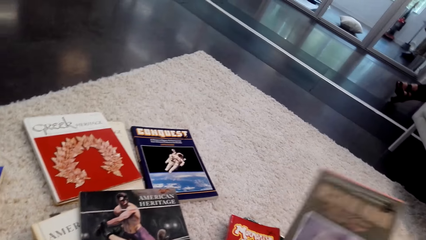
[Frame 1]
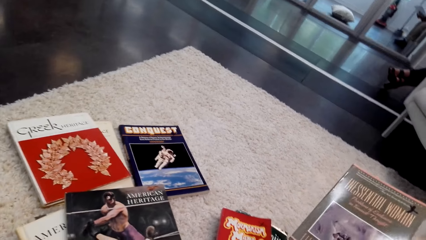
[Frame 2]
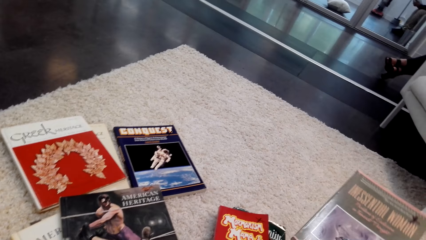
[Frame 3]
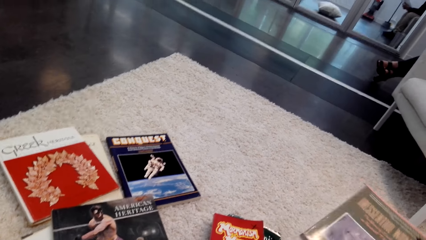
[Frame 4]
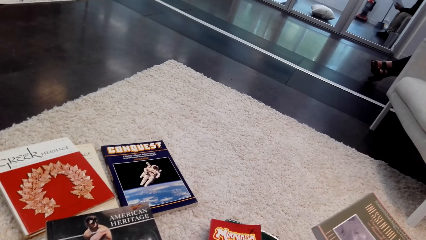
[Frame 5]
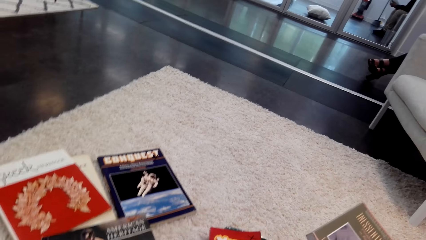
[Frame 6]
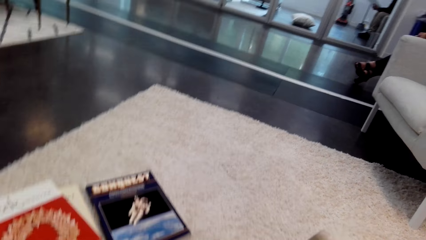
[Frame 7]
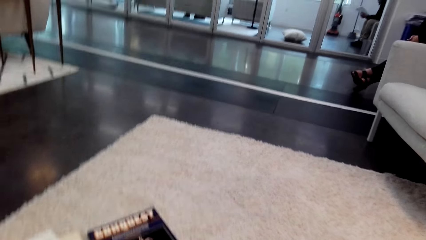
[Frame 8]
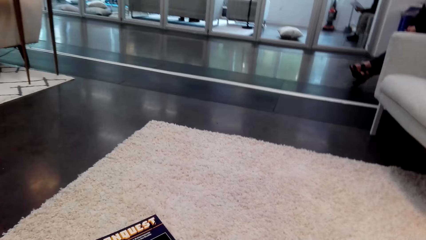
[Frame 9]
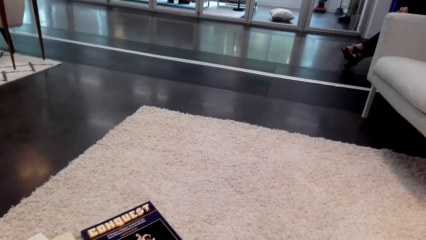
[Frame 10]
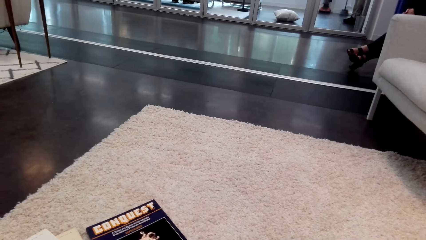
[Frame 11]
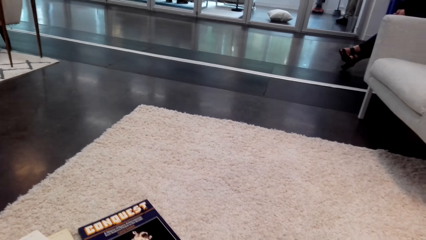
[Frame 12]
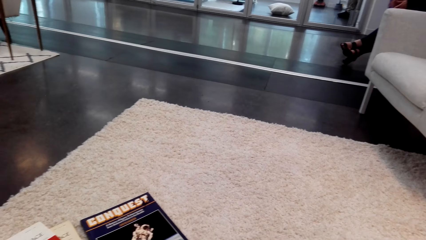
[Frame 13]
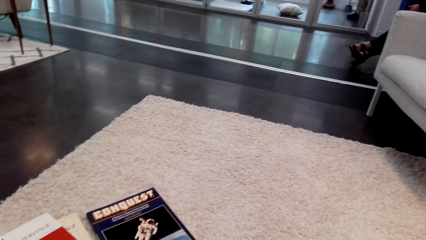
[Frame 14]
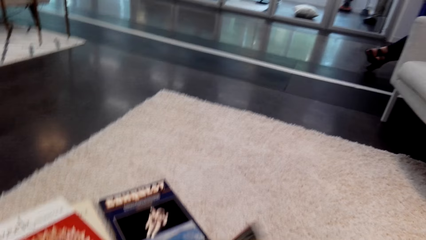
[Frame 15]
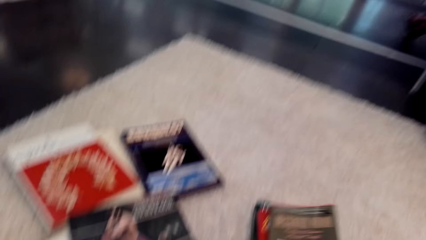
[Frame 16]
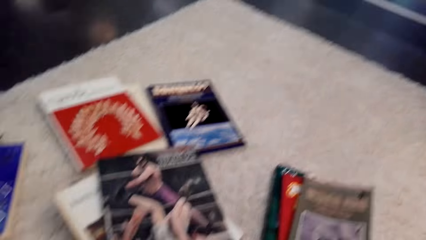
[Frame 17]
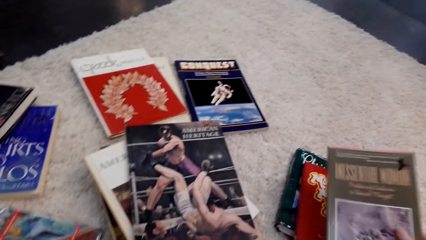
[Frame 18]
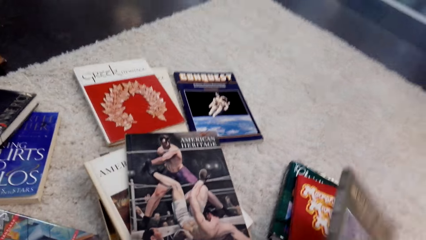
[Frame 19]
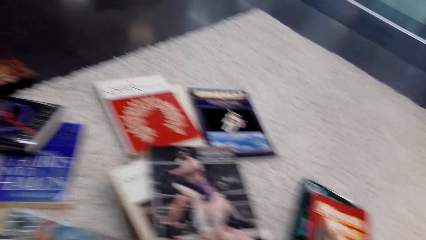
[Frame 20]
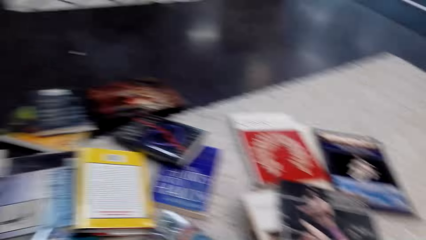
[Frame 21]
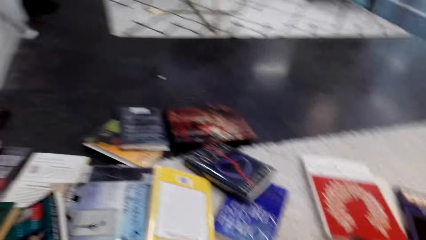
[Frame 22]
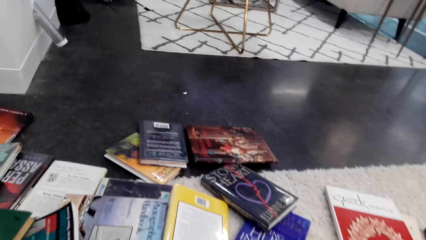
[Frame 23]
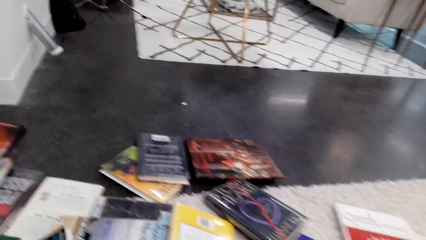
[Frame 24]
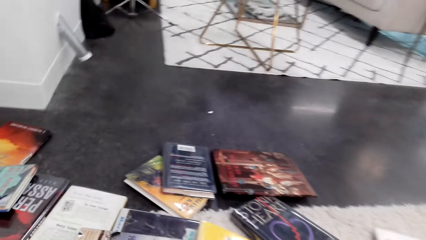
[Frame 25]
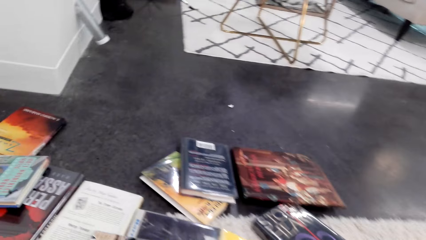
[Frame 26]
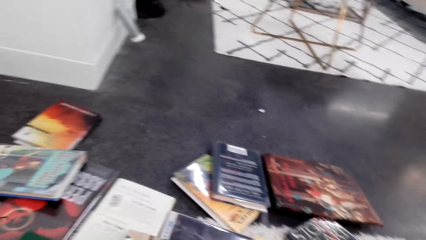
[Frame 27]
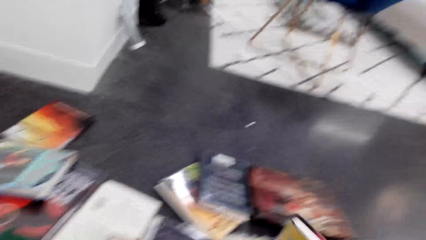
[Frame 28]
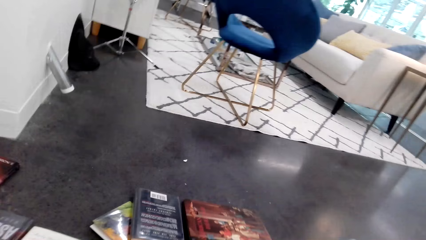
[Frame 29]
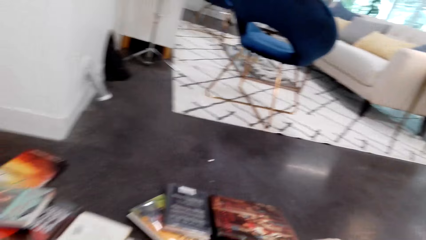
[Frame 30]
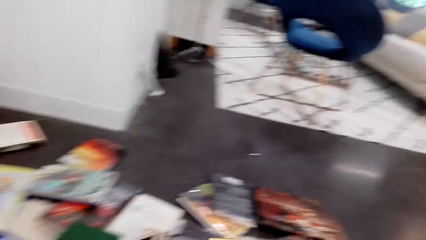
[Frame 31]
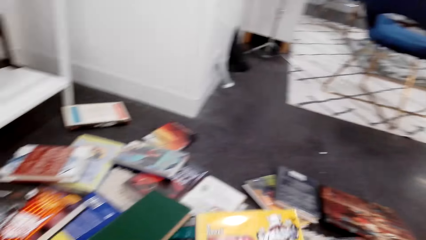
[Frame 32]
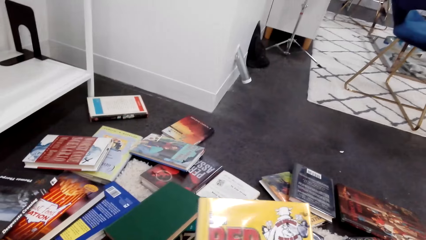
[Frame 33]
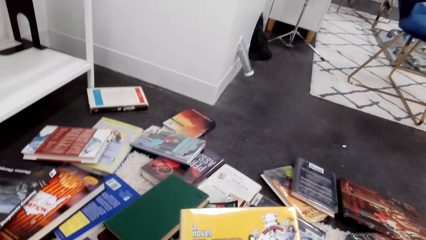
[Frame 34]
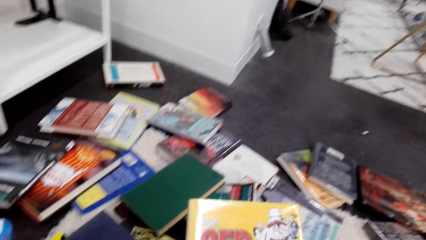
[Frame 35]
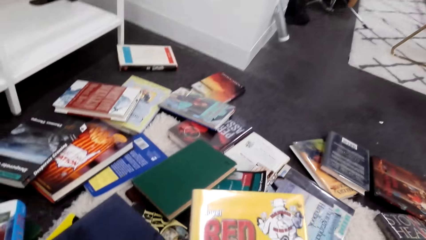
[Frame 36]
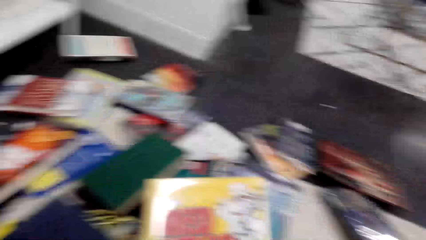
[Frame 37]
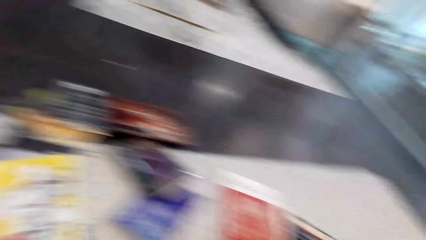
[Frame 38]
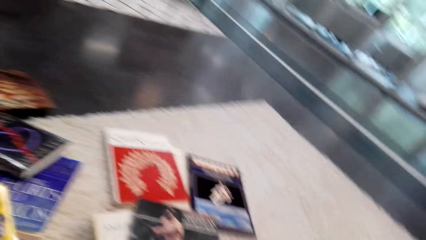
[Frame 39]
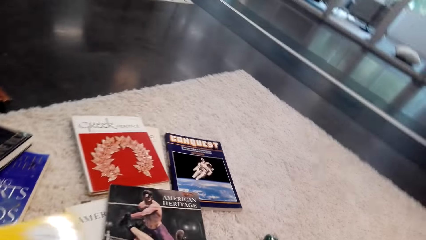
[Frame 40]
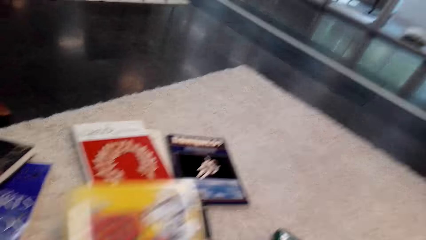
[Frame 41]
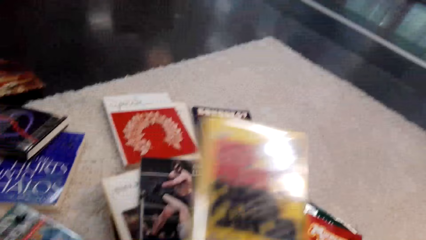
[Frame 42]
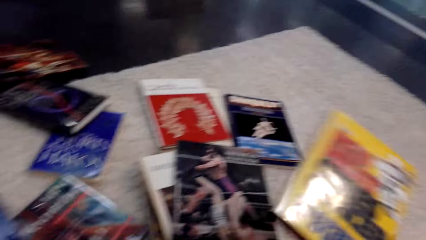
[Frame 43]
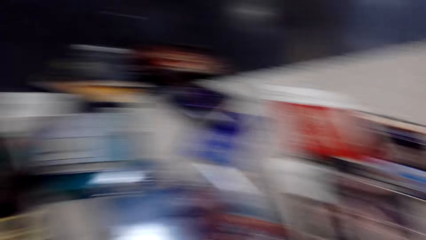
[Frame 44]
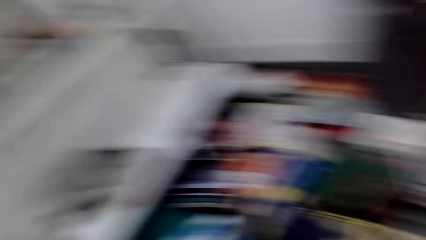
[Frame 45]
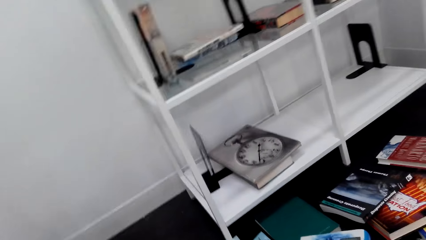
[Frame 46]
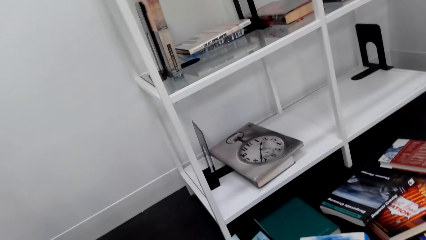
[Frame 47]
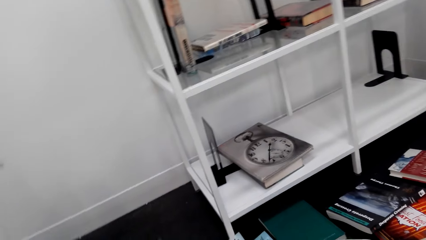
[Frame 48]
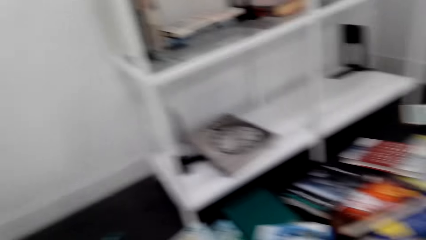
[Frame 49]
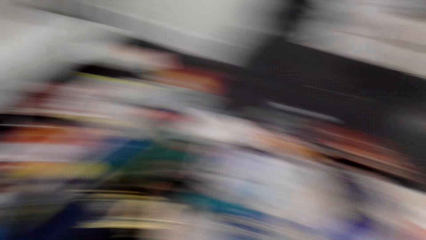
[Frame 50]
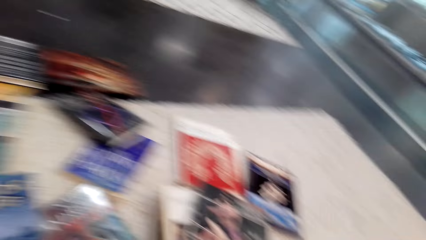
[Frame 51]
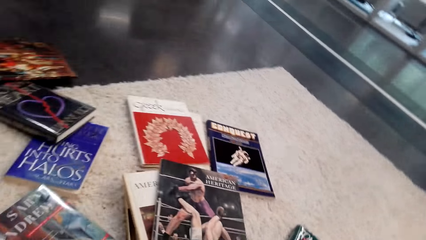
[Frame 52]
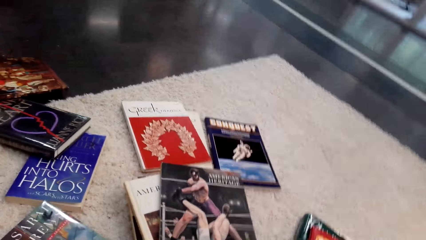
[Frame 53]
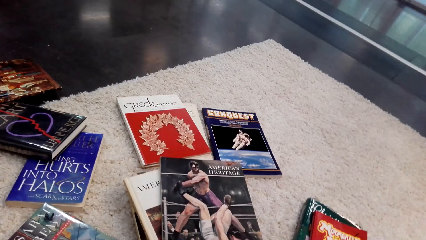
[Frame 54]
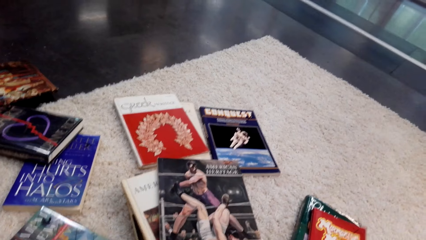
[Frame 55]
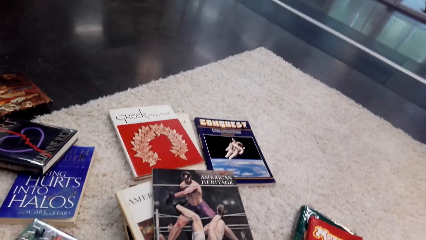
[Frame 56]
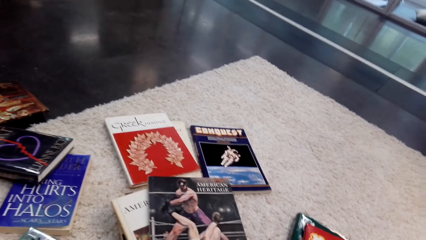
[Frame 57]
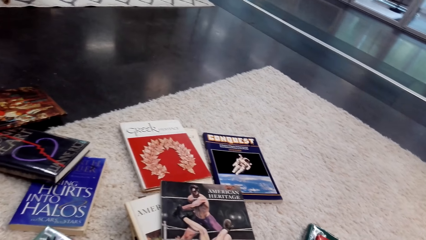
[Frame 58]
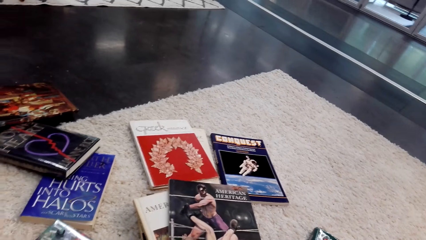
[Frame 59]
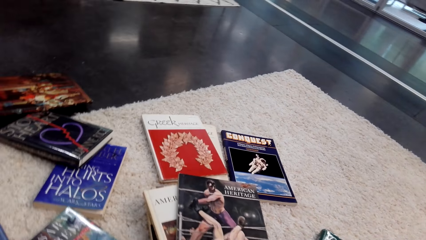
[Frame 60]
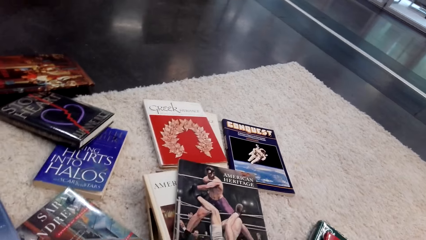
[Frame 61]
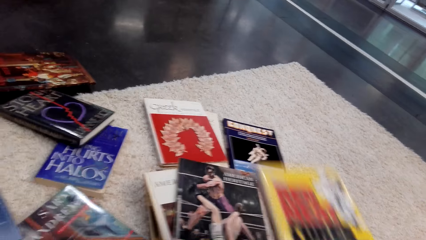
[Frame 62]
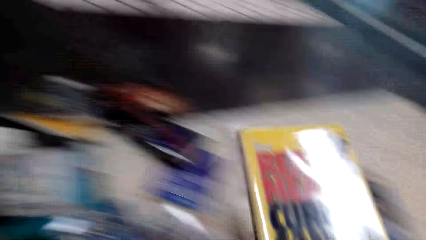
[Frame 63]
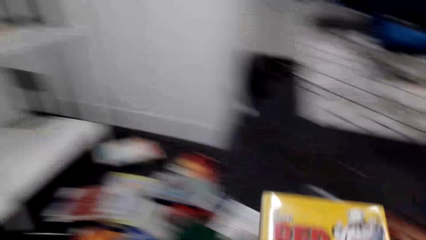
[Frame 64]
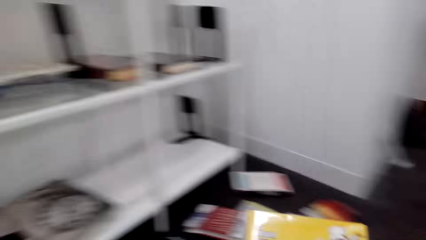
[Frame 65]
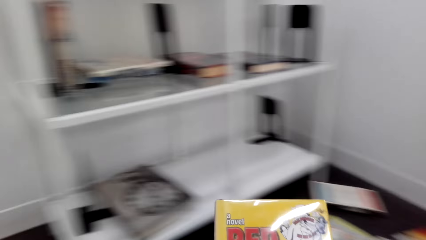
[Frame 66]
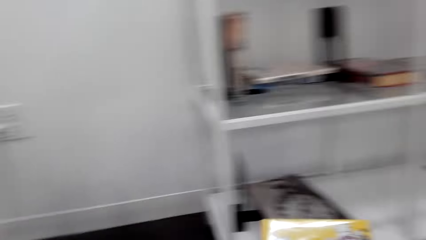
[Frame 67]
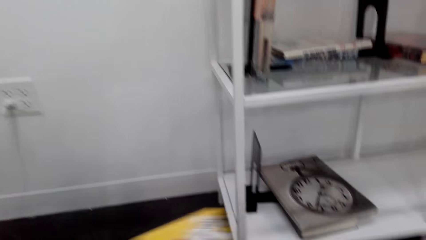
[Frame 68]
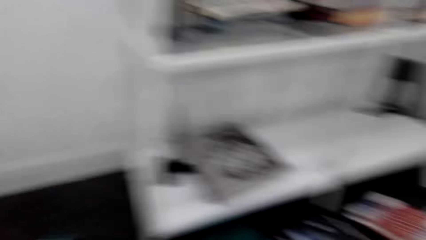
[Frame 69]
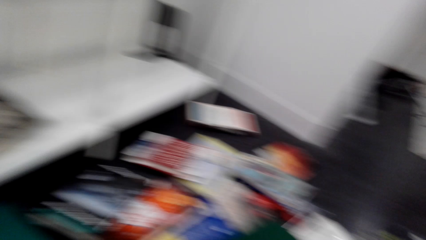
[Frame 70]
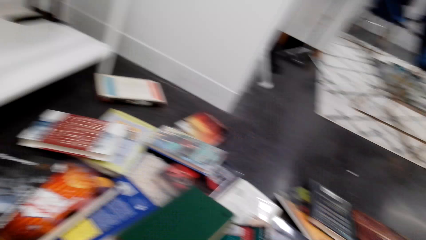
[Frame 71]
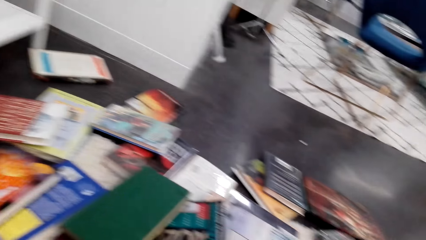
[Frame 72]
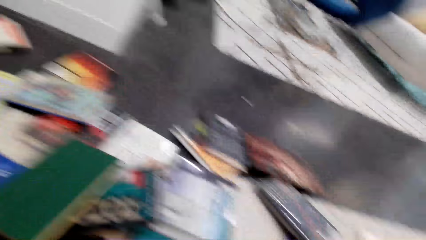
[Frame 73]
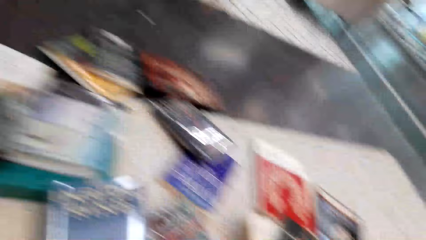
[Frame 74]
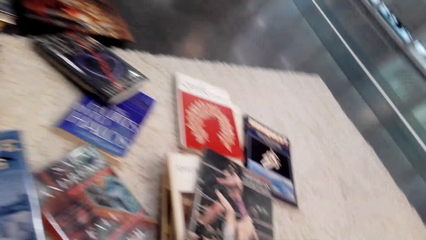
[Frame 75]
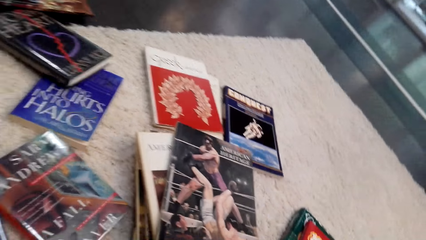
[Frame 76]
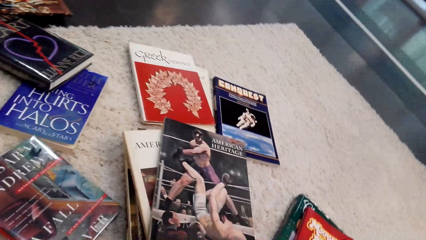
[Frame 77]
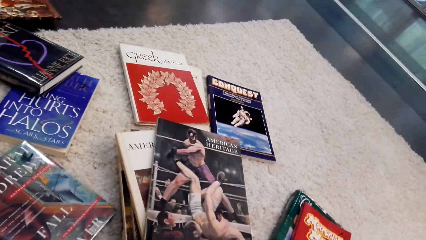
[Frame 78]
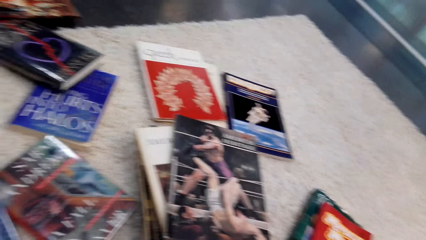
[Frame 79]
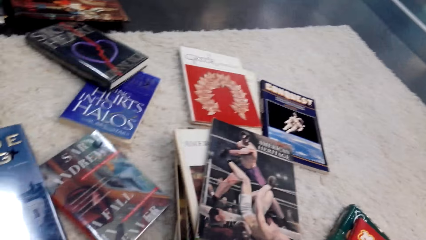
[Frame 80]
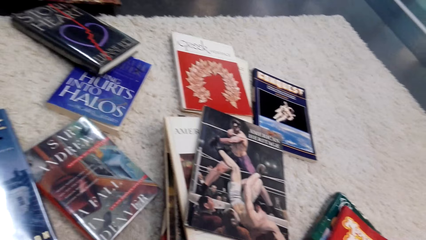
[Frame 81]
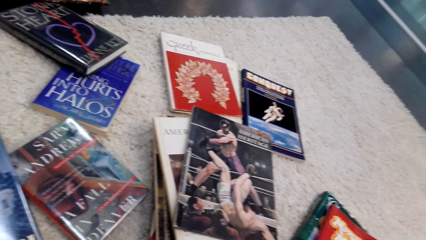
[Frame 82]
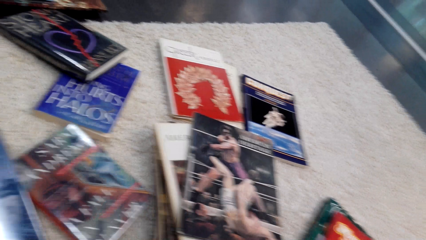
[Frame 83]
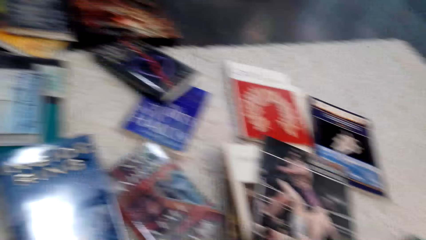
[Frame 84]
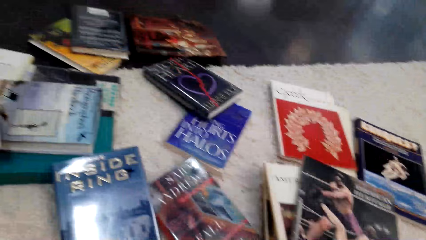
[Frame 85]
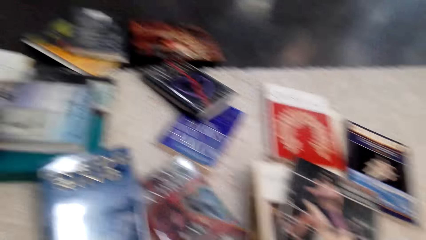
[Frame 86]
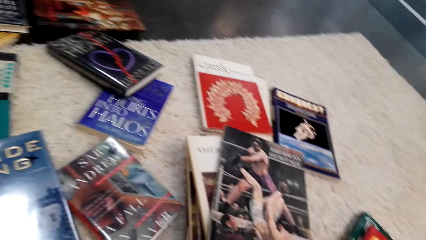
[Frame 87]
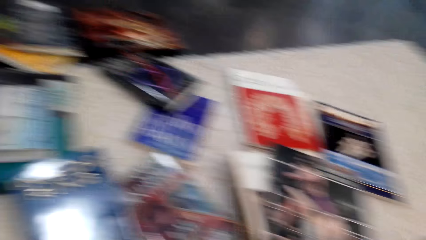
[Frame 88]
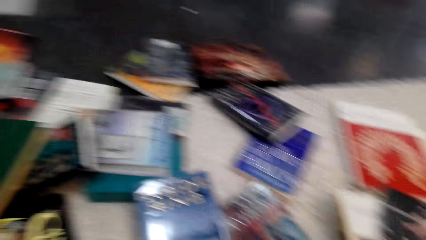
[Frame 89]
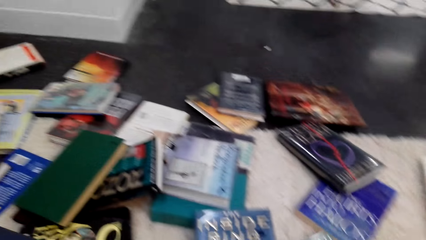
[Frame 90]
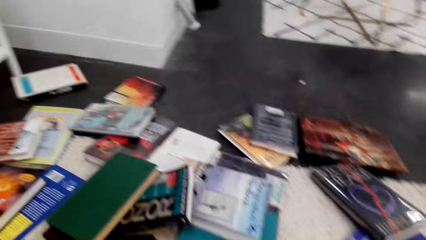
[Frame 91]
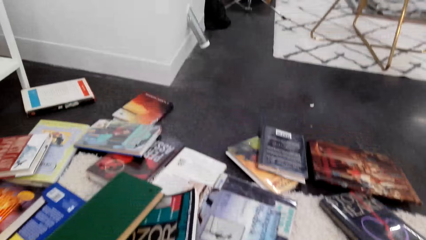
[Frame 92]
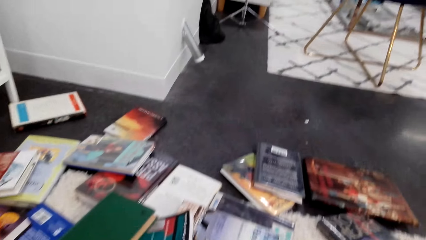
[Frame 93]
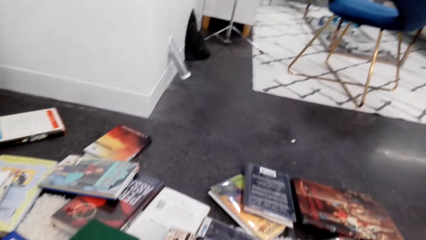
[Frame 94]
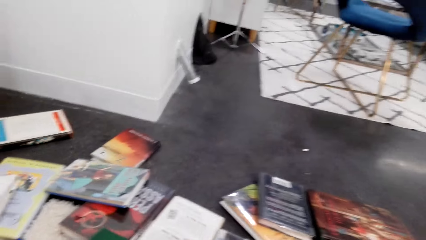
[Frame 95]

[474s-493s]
The camera wearer picks up books from the floor. They look around the room. They check the book.
